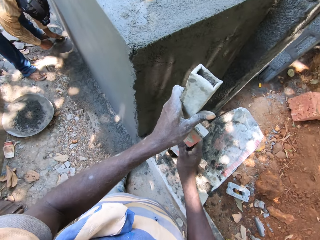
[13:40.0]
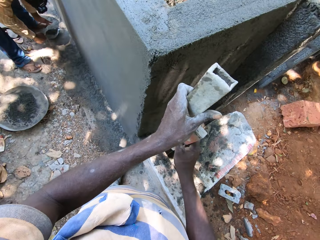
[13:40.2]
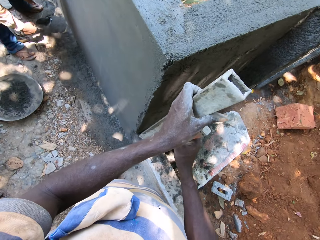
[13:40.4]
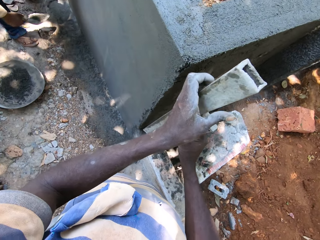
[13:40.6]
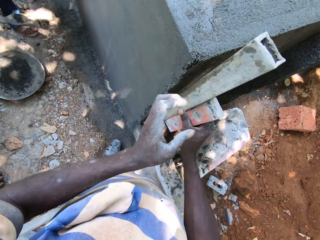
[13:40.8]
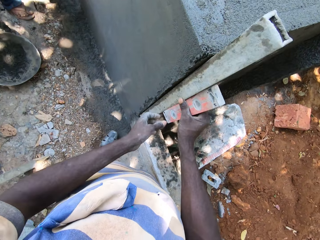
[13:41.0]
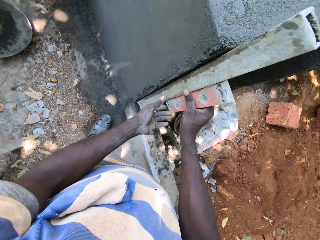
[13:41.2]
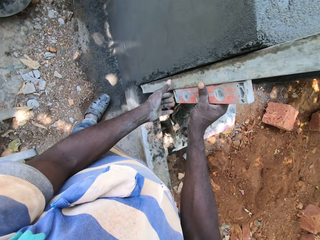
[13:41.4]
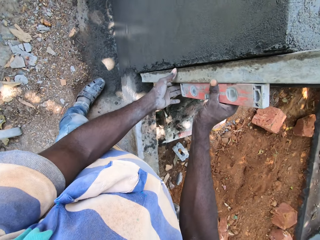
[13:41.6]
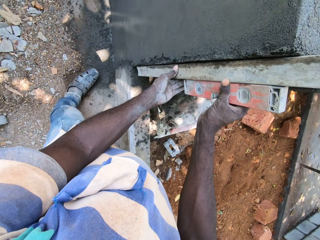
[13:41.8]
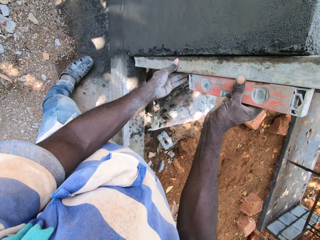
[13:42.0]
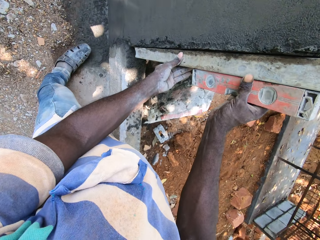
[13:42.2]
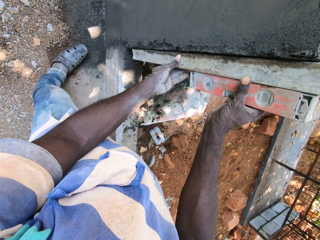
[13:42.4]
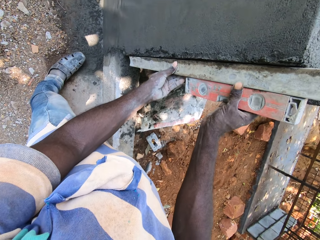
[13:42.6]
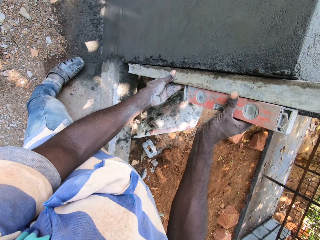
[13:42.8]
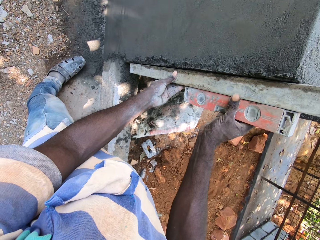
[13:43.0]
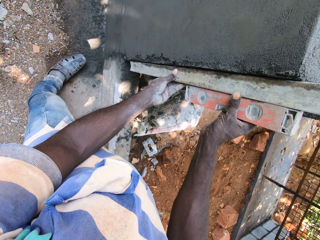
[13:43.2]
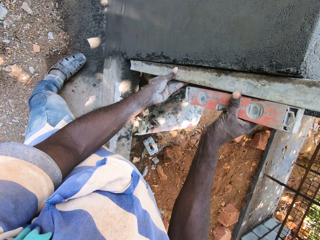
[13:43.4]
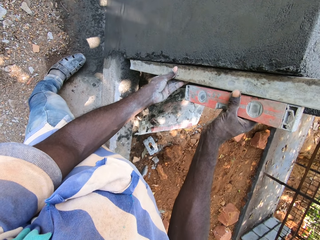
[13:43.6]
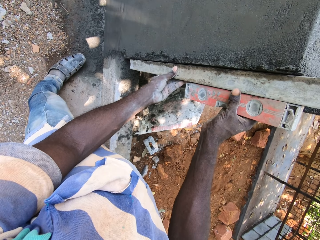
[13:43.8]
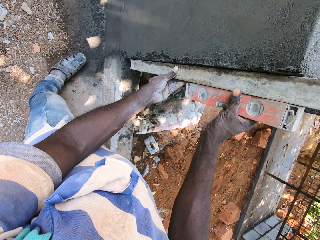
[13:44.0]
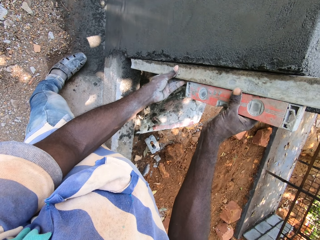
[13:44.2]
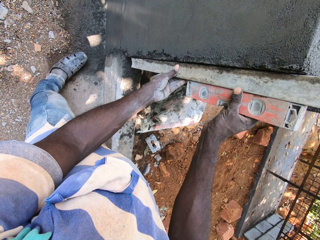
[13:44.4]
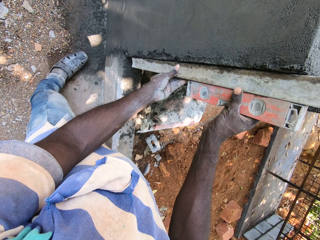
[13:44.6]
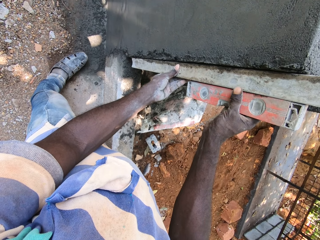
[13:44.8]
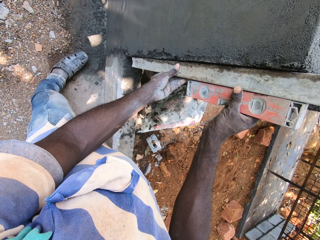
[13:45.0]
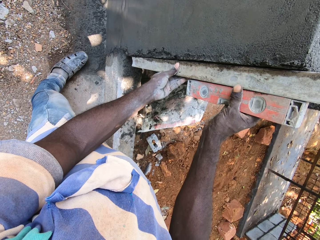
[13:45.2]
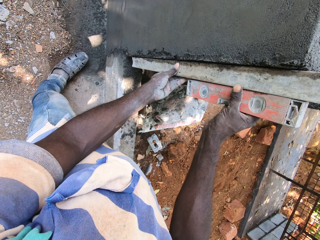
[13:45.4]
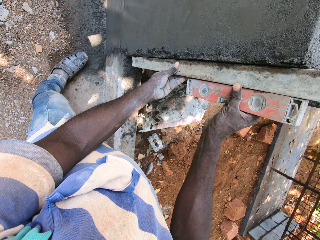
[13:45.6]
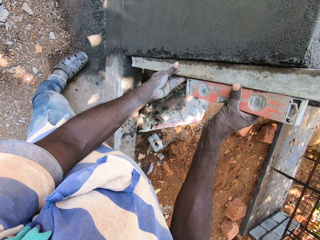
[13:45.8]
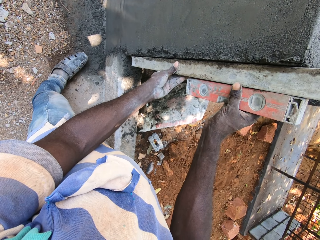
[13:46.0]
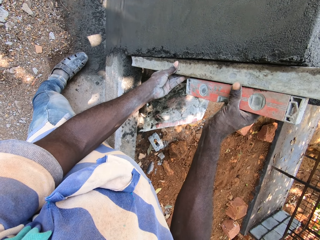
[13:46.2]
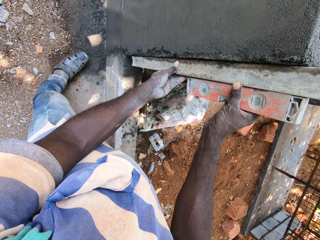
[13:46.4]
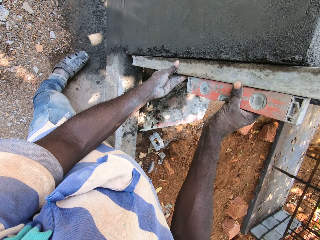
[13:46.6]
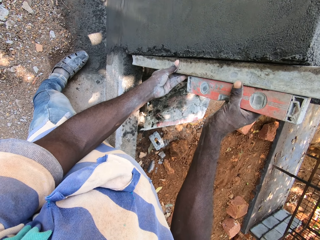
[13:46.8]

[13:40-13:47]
The camera wearer puts the level on the metal rod with his right hand. He places wood on the wall. He levels the wall with the metal rod in his right hand.

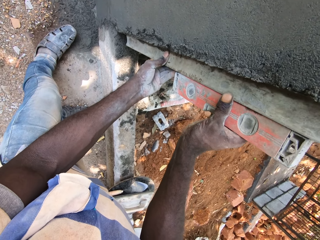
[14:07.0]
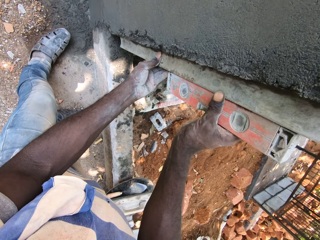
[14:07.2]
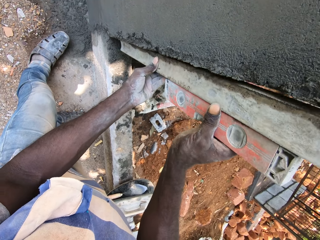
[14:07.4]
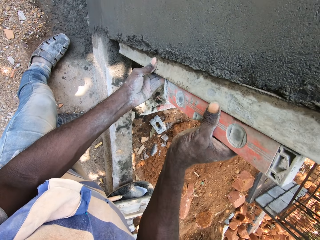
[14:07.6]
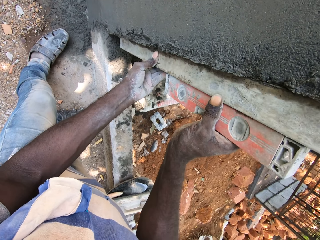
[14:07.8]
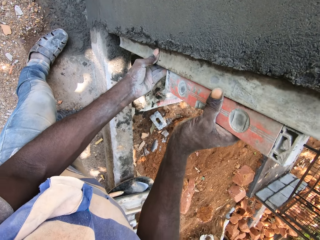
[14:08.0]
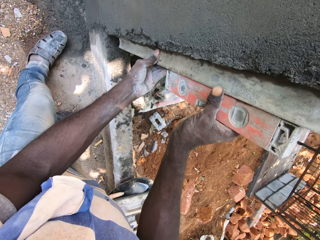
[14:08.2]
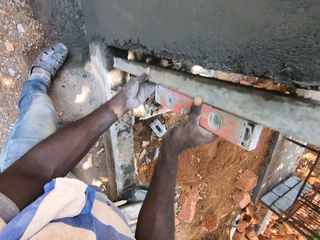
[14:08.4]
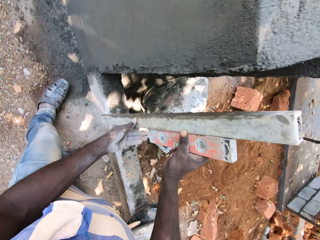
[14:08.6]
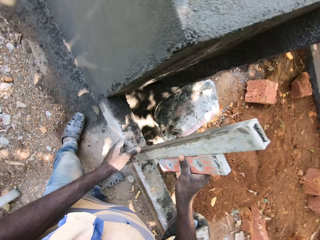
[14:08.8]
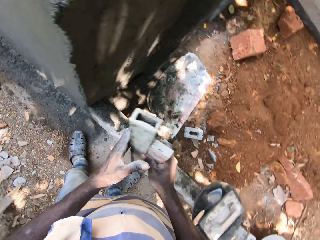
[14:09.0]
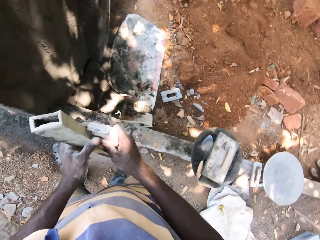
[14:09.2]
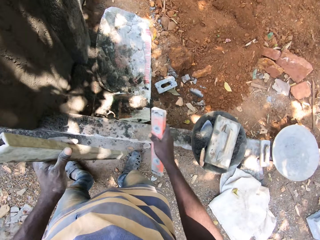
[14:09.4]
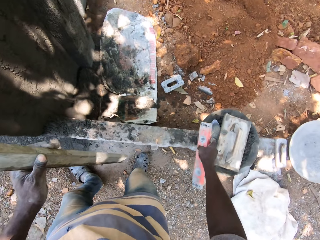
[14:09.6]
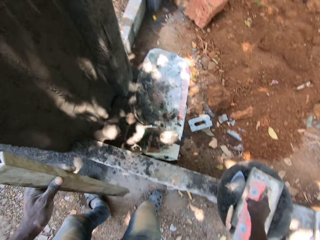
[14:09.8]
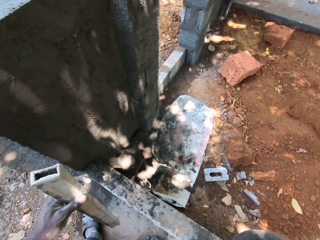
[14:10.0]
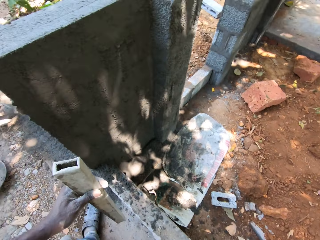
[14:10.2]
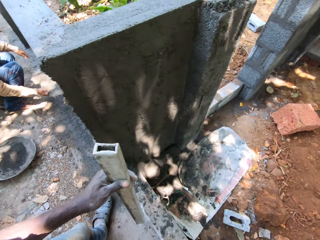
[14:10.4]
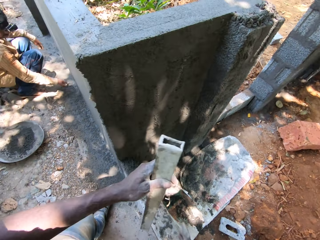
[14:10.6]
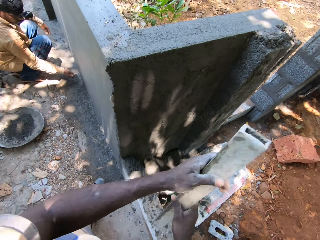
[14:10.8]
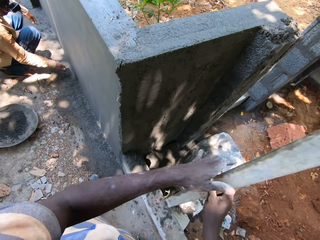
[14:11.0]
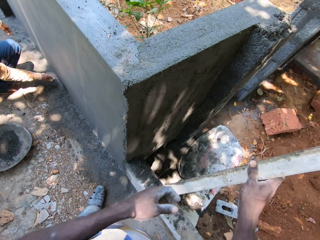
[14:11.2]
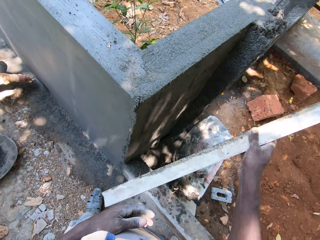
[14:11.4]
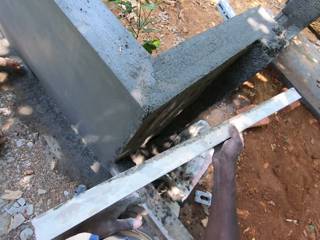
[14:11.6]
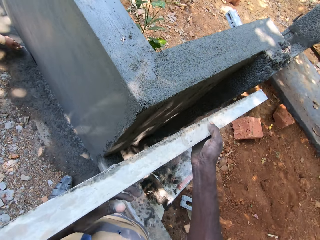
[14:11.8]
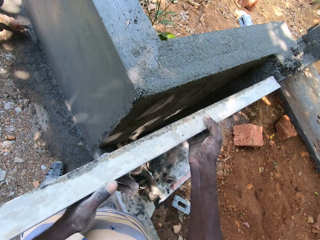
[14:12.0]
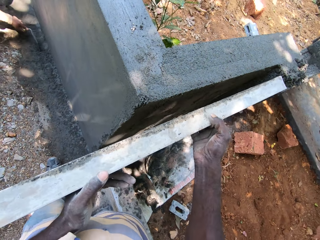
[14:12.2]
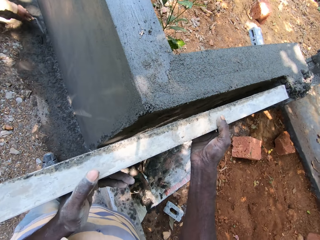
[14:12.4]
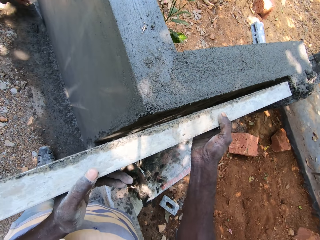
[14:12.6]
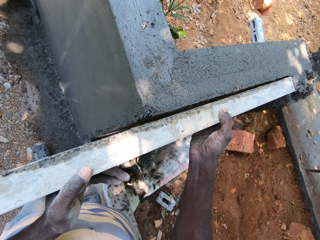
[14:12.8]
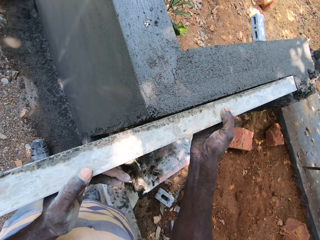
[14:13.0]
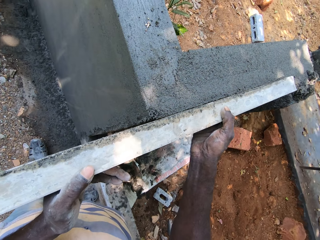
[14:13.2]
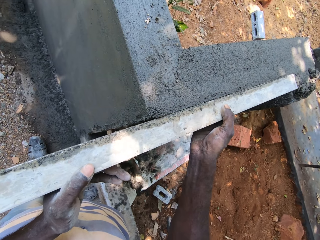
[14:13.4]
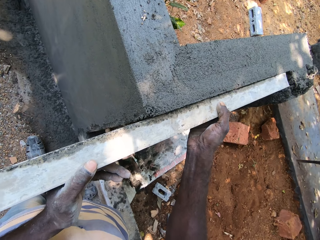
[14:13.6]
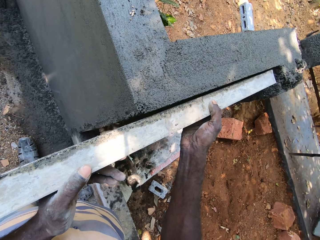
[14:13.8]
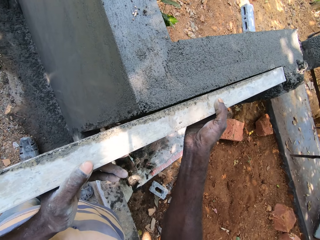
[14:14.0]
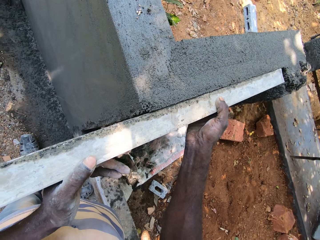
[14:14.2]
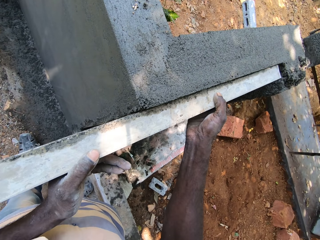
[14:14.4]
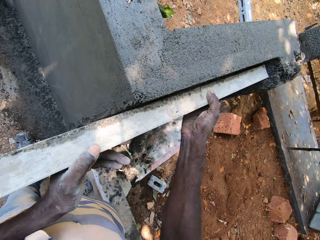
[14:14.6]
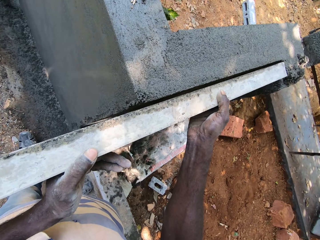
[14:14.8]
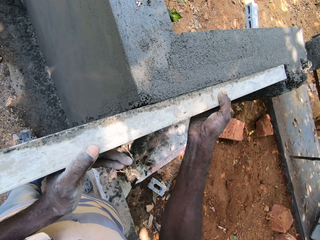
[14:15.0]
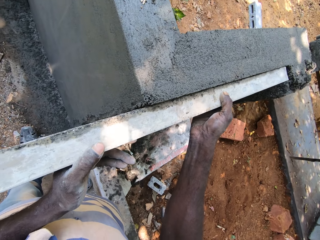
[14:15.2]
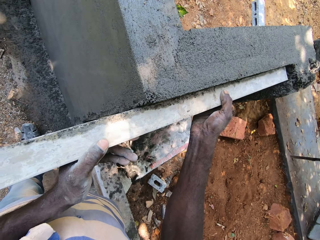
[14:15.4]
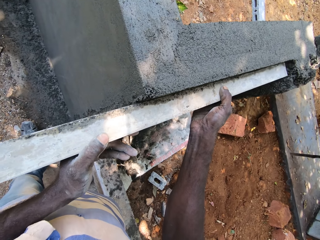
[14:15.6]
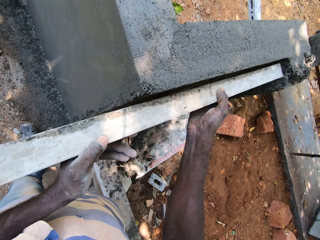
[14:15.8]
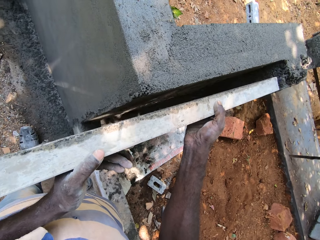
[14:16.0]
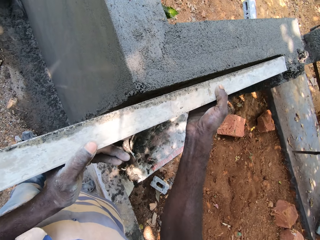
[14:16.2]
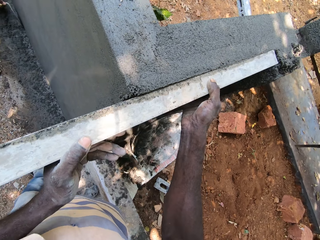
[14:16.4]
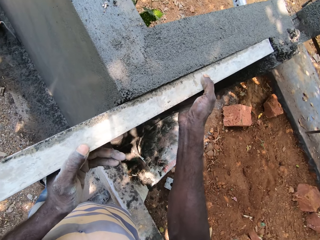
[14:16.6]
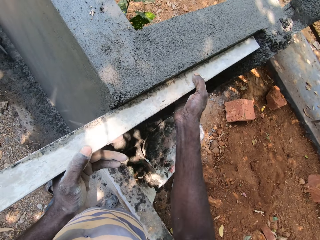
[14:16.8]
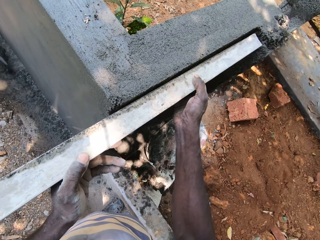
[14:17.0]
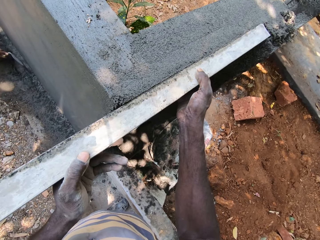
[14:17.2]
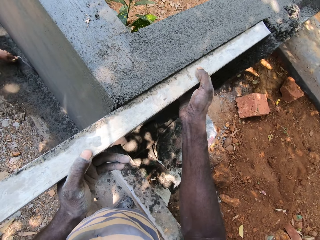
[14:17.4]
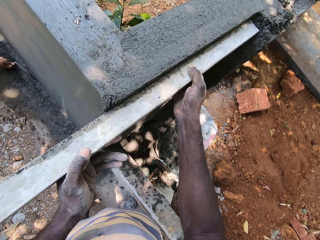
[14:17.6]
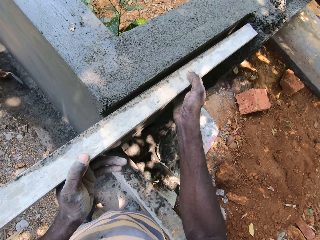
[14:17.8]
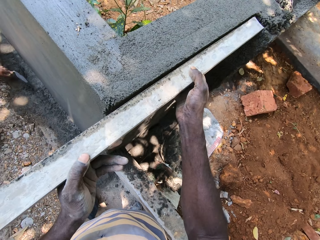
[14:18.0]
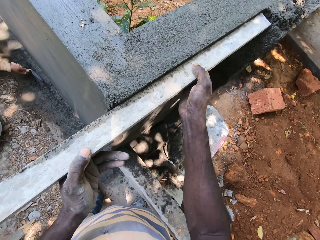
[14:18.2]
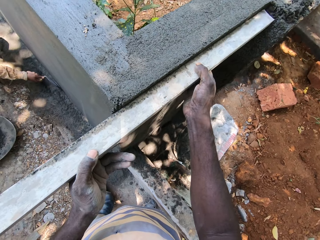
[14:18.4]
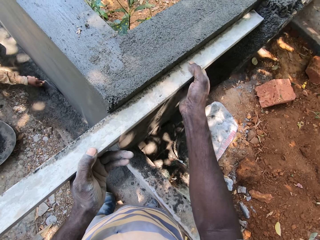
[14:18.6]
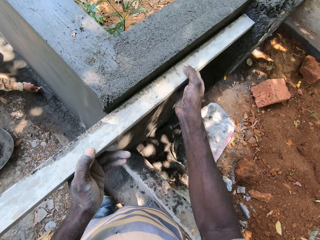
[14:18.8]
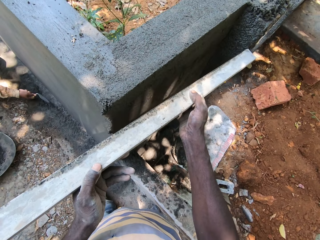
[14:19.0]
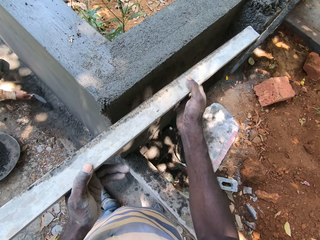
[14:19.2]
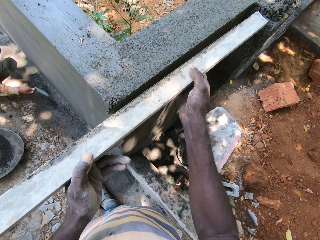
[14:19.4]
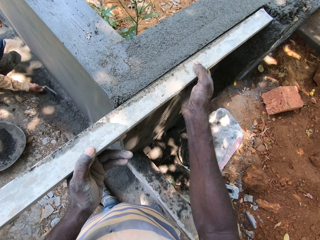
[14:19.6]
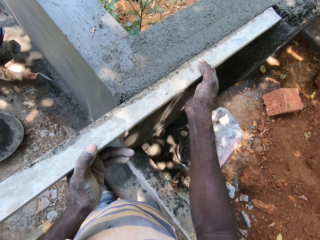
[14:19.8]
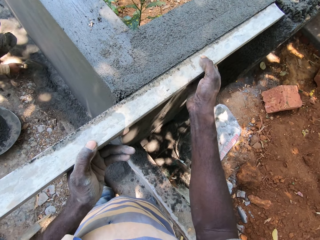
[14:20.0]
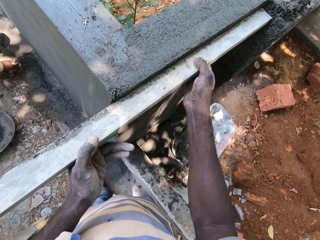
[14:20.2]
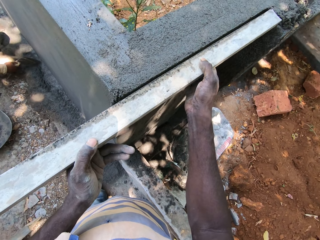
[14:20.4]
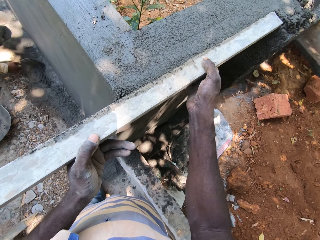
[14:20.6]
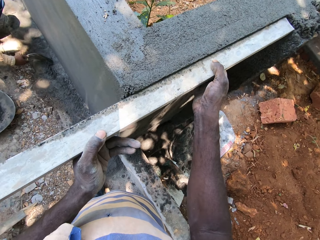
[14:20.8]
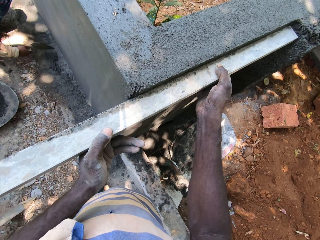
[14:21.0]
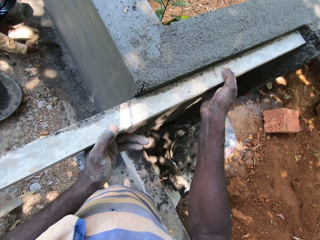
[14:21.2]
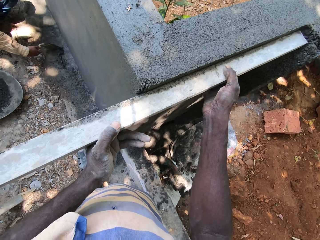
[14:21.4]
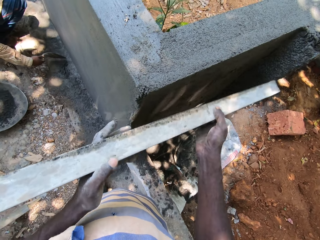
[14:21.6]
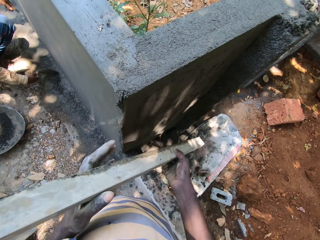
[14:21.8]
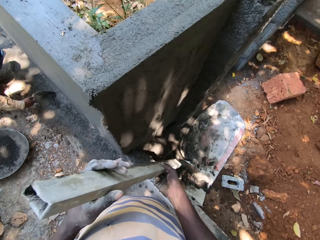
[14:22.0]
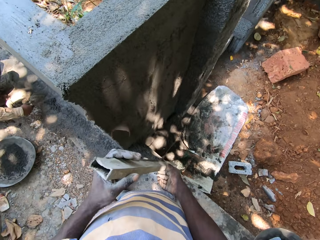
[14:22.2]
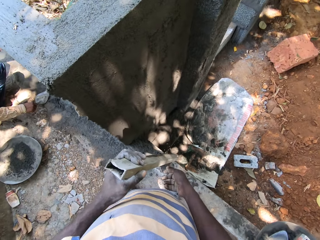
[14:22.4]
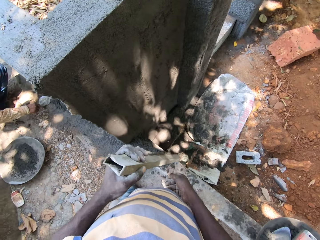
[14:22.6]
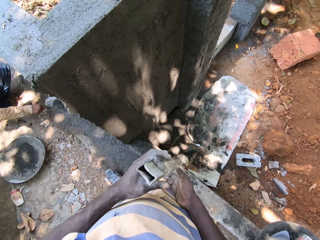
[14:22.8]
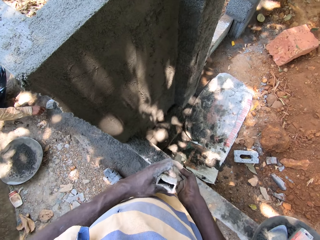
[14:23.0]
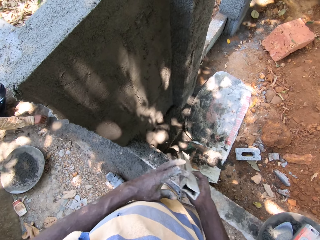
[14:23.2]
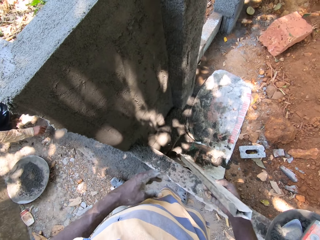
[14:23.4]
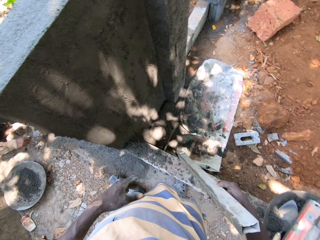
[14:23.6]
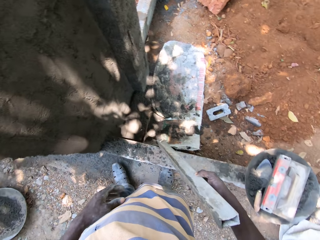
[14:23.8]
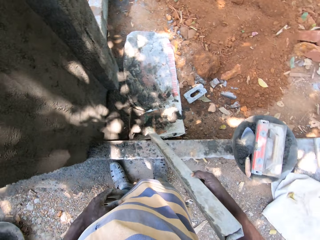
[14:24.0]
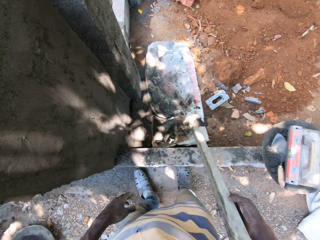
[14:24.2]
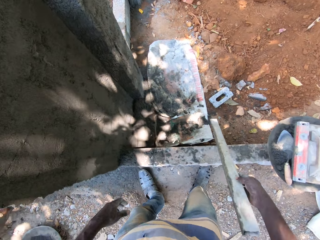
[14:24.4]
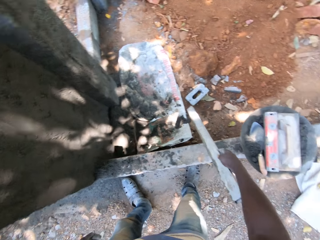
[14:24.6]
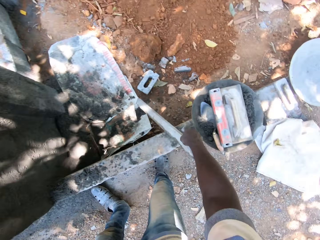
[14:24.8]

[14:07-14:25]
The camera wearer removes his left hand from the straight pipe in his right hand. He passes the straight pipe from his right hand to his left hand. He drops the spirit level in his right hand into the mortar pan on the step. He passes the straight pipe from his left hand to his right hand. He plasters the wall with an aluminum rod. He holds the straight pipe horizontally with his right hand. He holds the straight pipe horizontally with both hands. He smoothens concrete on the wall with the straight pipe in both hands. He turns the straight pipe vertically with both hands. He puts the aluminum rod on the ground. He removes his right hand from the straight pipe. He passes the straight pipe from his left hand to his right hand.
